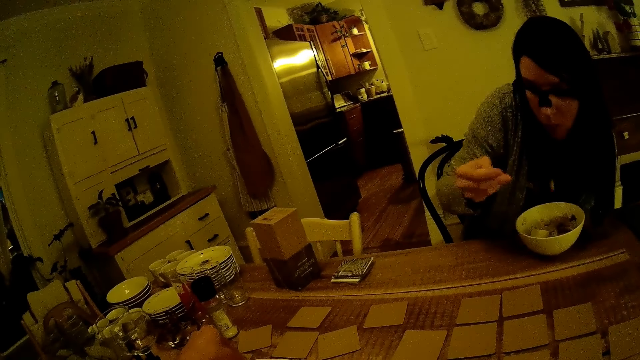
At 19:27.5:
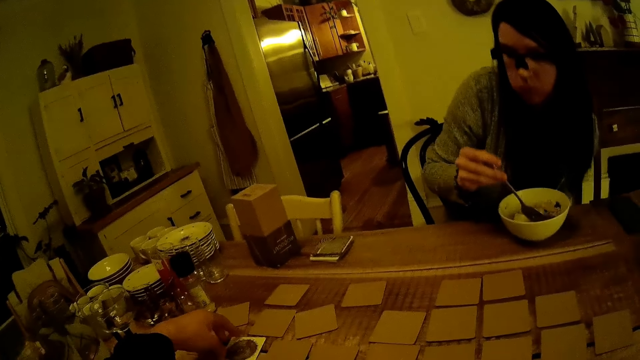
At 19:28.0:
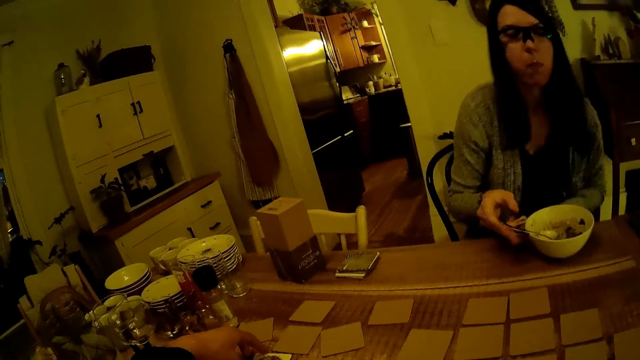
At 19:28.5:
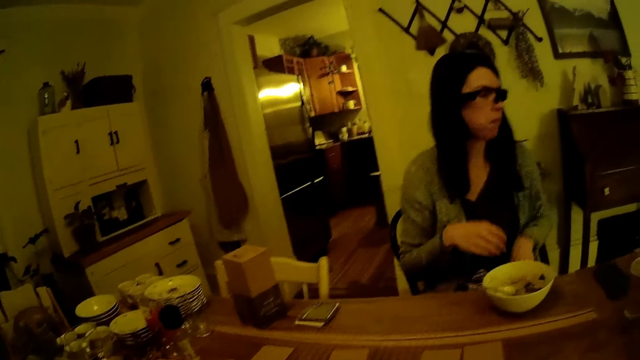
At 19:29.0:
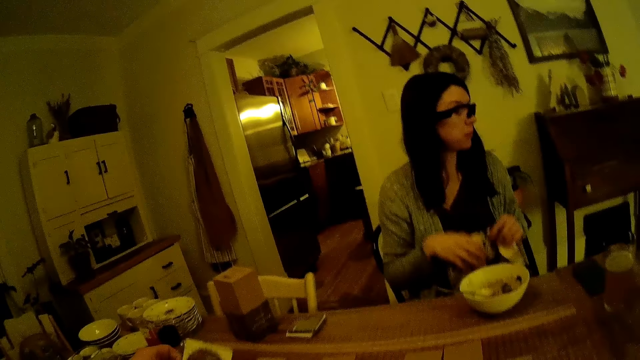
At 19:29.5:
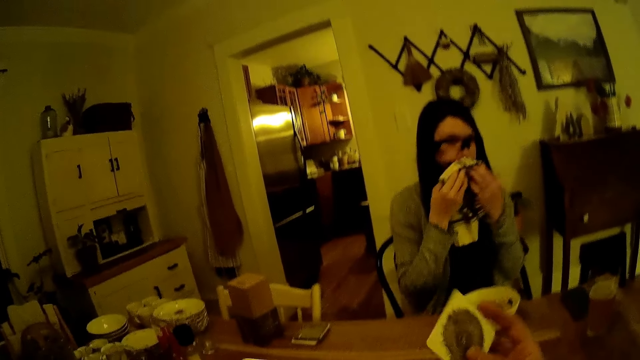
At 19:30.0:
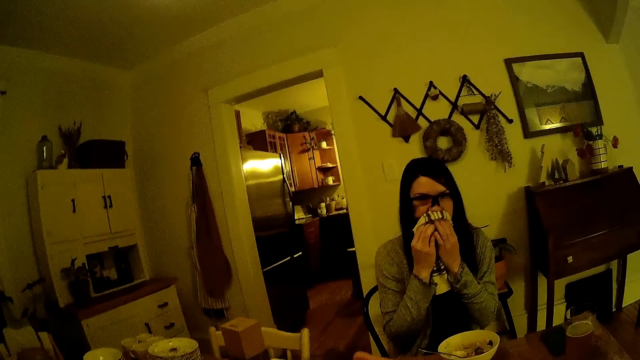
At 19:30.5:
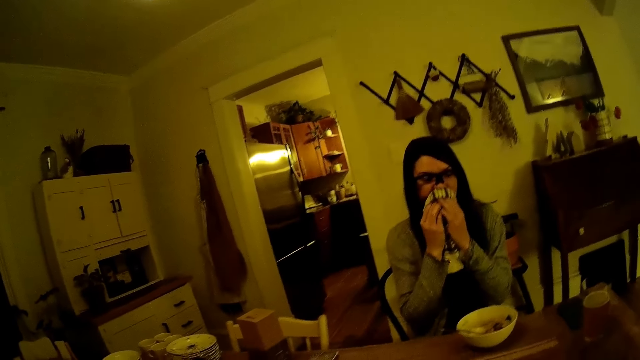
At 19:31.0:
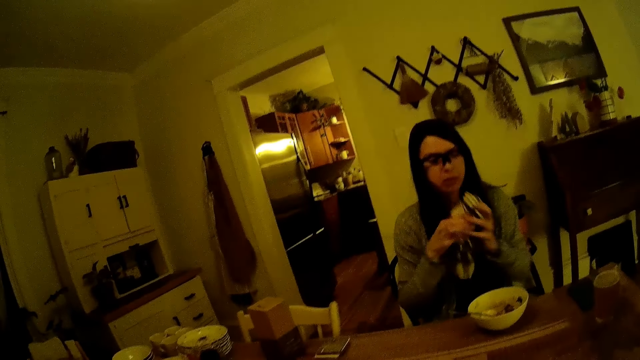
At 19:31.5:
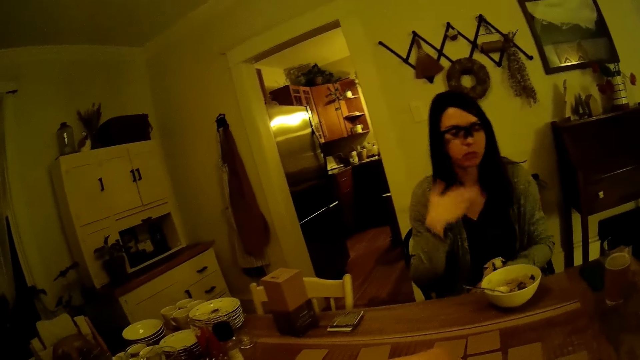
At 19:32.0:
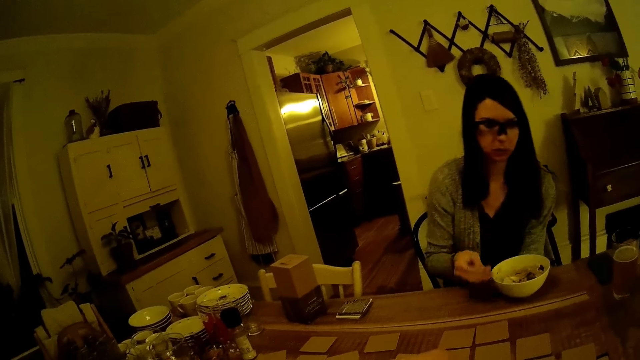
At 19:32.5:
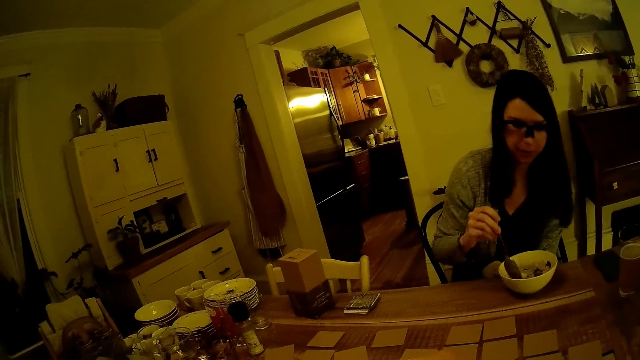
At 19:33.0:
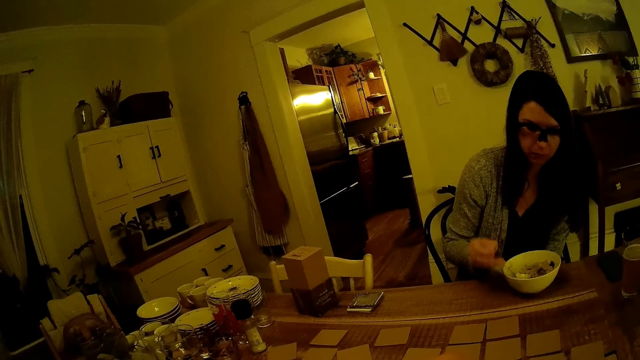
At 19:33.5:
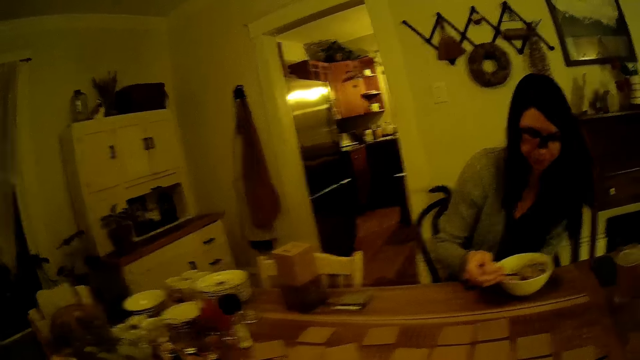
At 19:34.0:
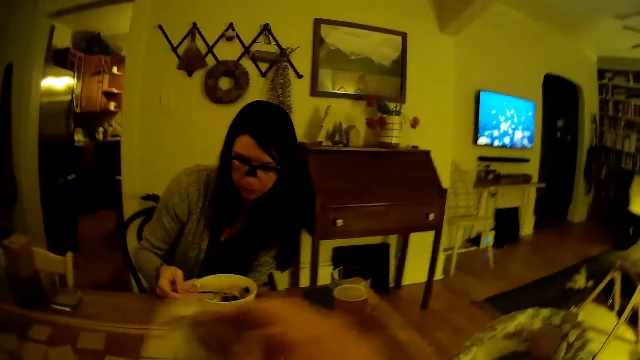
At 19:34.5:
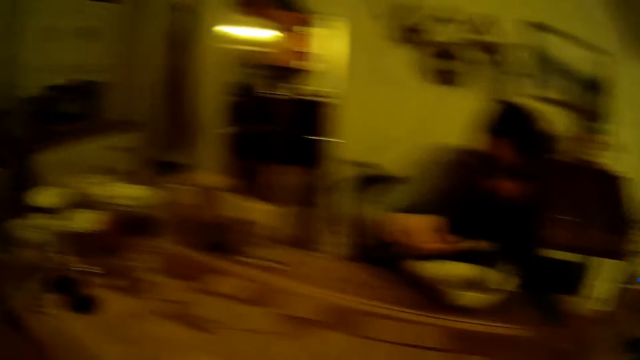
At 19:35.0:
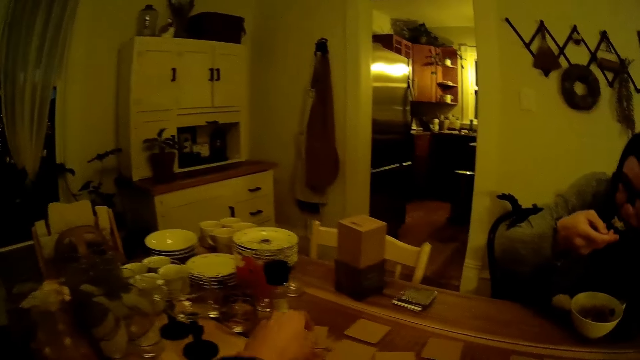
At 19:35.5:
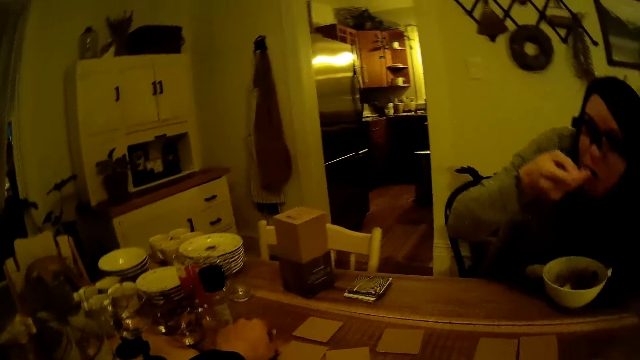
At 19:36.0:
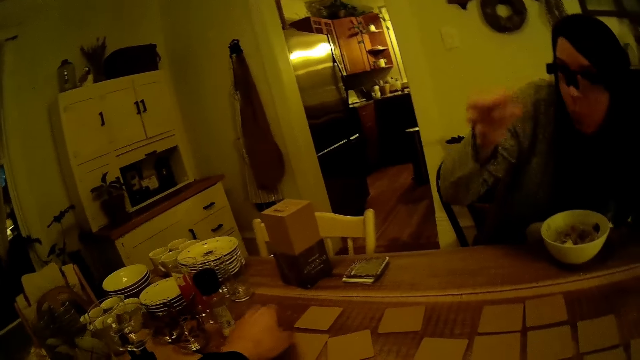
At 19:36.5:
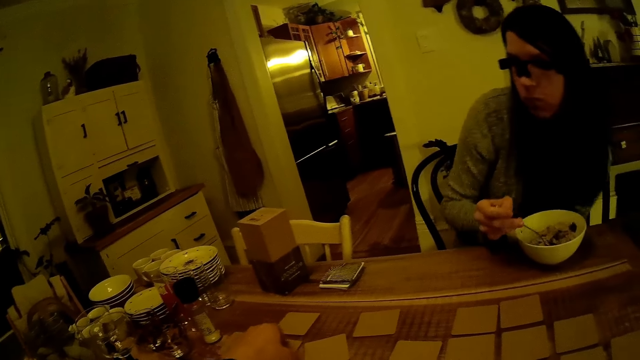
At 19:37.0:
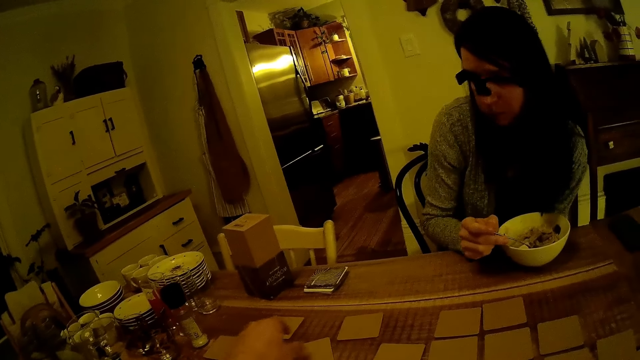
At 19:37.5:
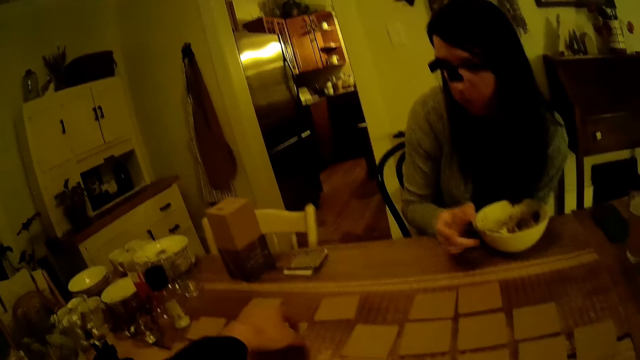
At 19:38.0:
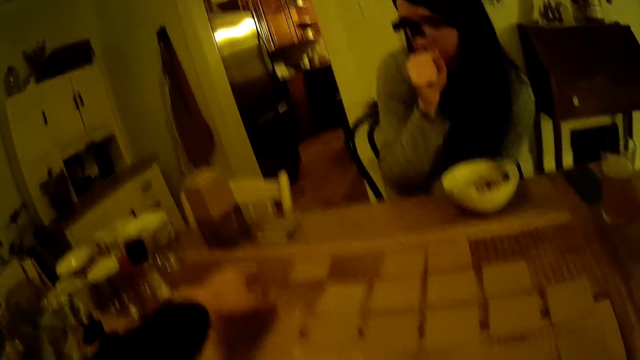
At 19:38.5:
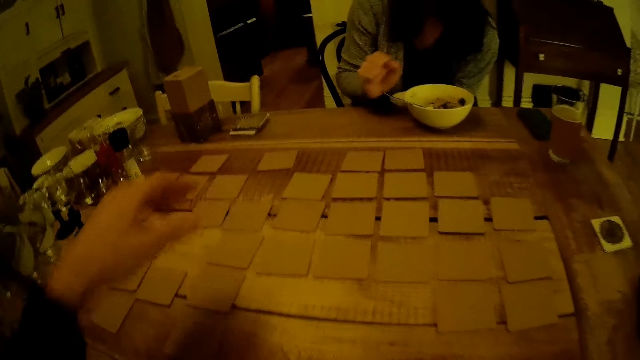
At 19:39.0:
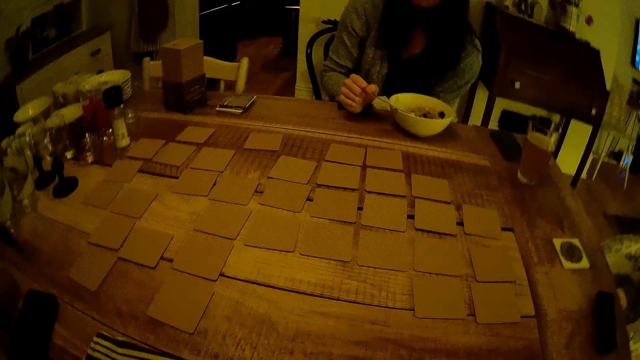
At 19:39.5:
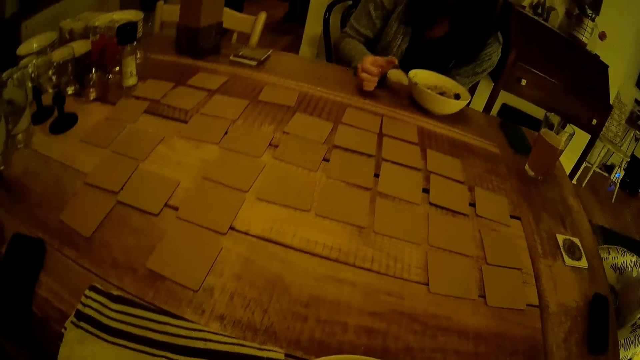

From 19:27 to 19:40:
The woman drops the spoon in her right hand into the plate of food. The woman picks a napkin from her lap with her hands and cleans her mouth with the napkin in her hands. The camera wearer holds a card in his right hand. The woman picks the spoon from the plate of food with her right hand. The camera wearer places the card in his right hand on the dining table. The woman eats from the plate of food with the spoon in her right hand. The camera wearer adjusts a card on the dining table with his left hand. He touches the cards on the table. He adjusts a card on the dining table with his left hand again. The woman drops the spoon in her right hand into the plate of food. The camera wearer adjusts a card on the dining table with his left hand.

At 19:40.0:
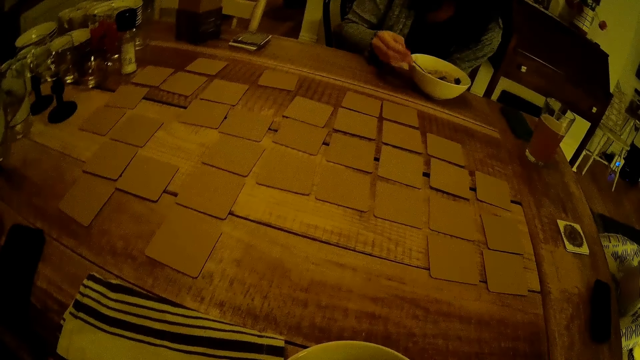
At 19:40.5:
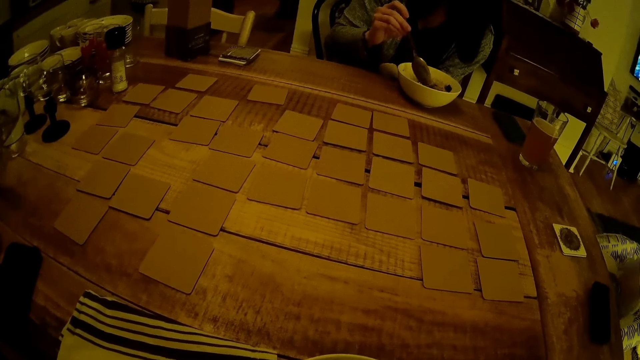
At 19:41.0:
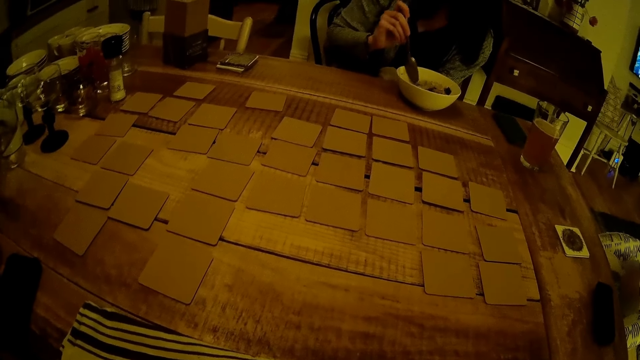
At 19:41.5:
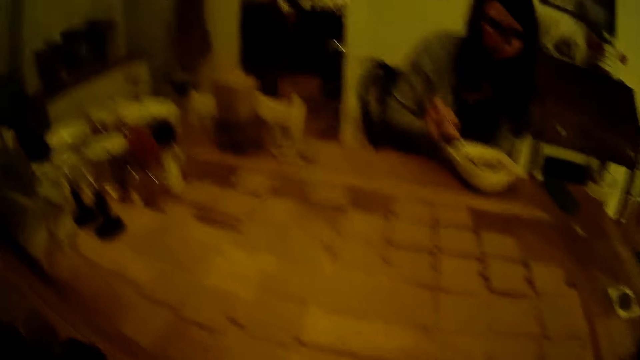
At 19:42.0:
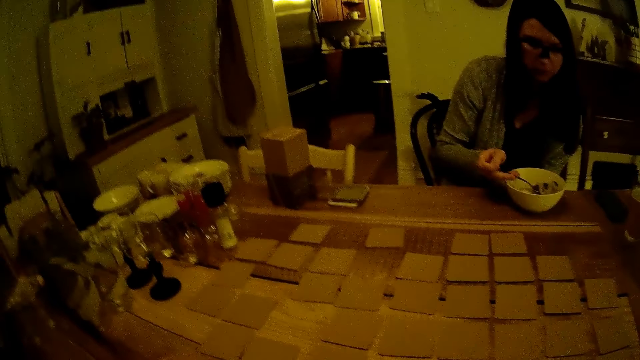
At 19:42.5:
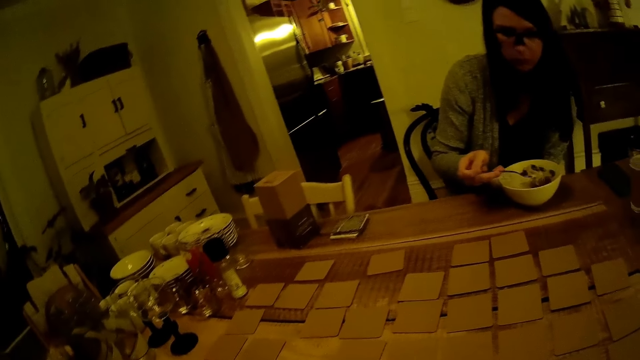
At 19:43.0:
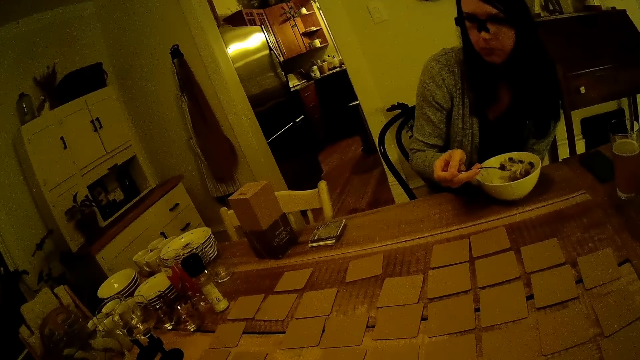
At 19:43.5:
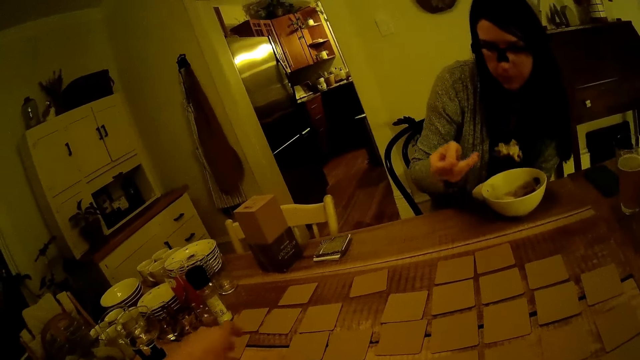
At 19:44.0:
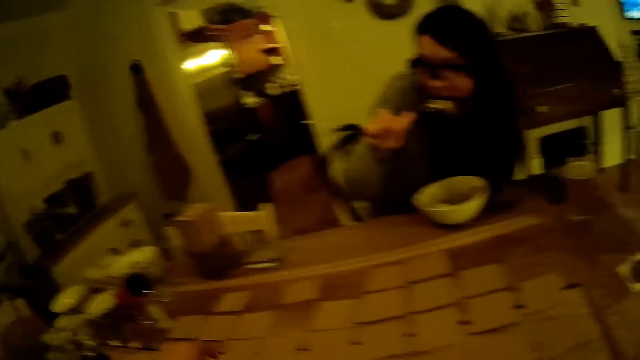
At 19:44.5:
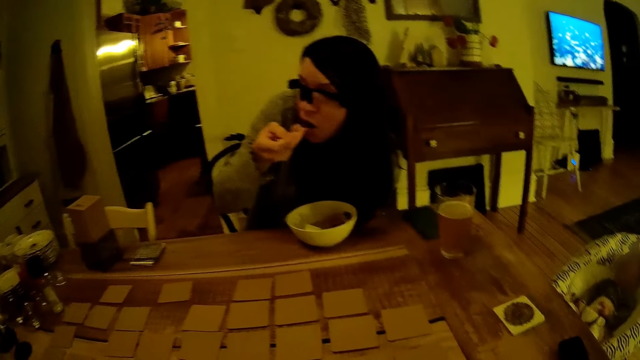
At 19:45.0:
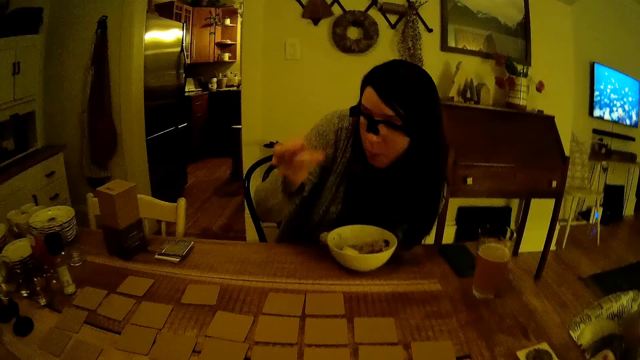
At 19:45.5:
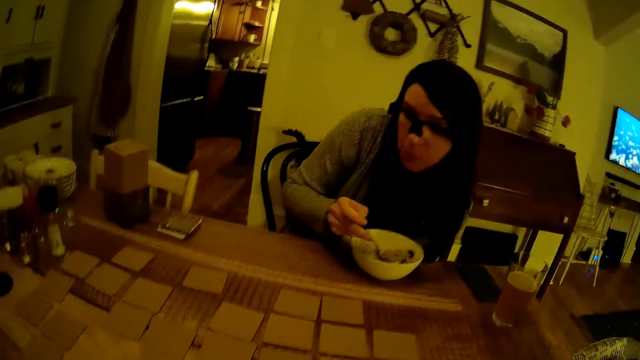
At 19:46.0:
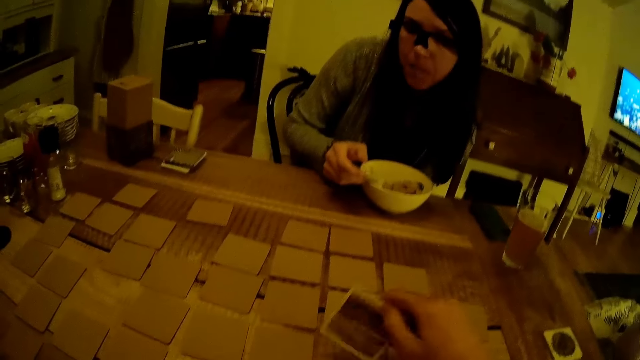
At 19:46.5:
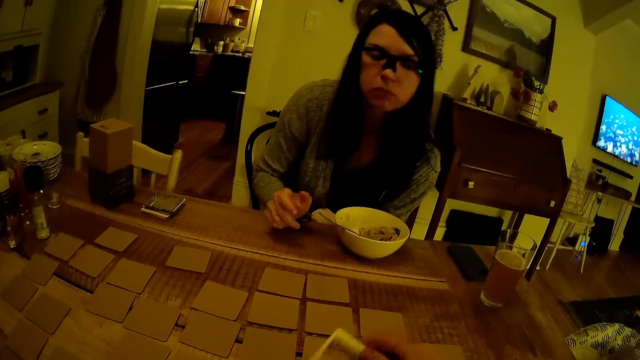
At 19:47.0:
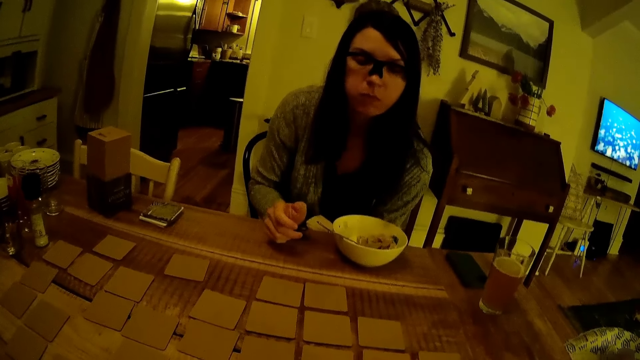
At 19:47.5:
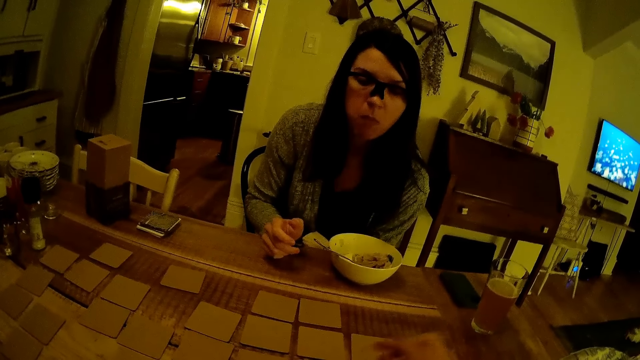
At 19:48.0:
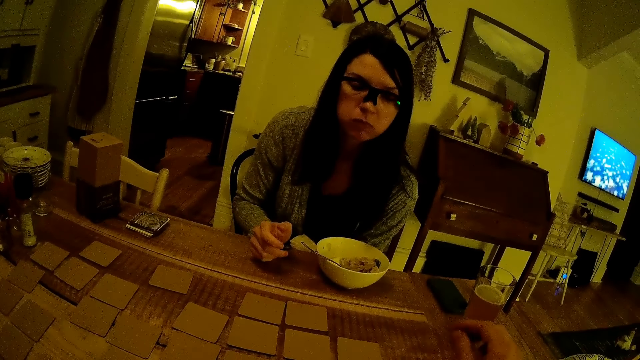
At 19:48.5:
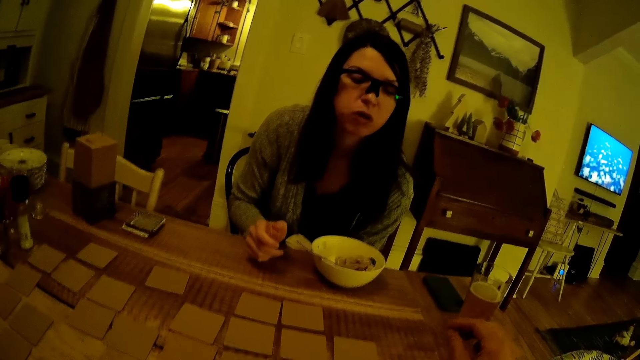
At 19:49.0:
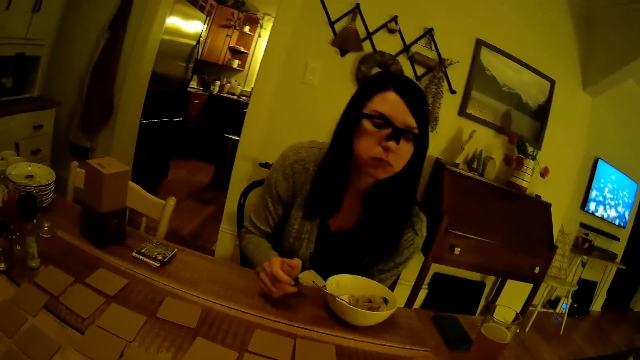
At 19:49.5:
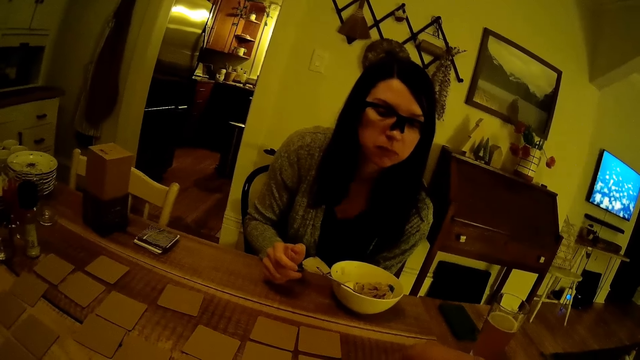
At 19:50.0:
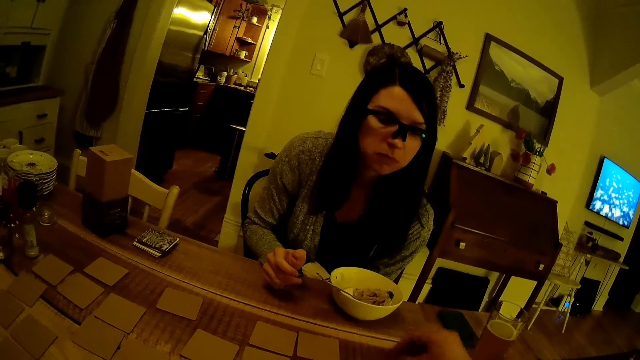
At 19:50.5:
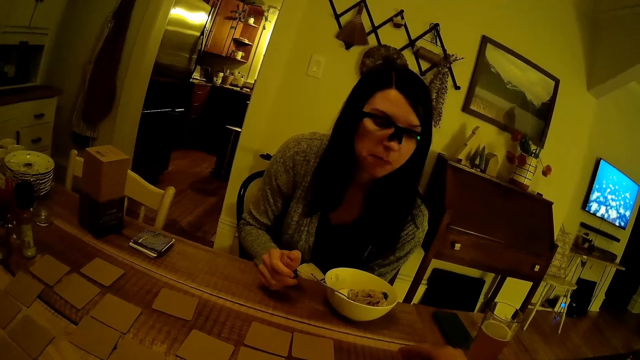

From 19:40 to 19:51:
The woman picks the spoon from the plate of food with her right hand. The camera wearer converses with the woman. The woman eats from the plate of food with the spoon in her right hand. The camera wearer picks a card from the dining table with his right hand. The woman drops the spoon in her right hand into the plate of food. The camera wearer drops the card in his right hand on the dining table. He turns a card on the dining table with his right hand.
